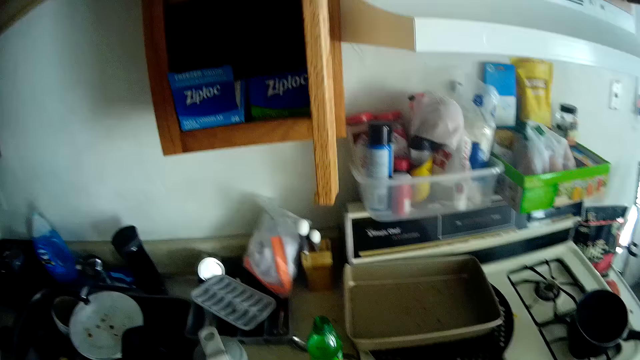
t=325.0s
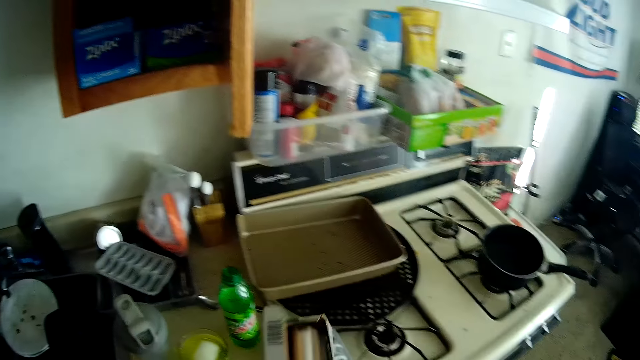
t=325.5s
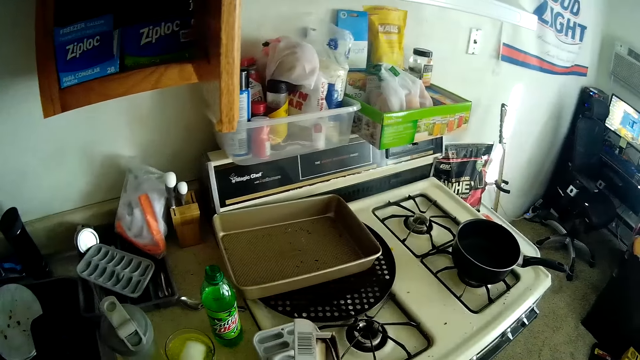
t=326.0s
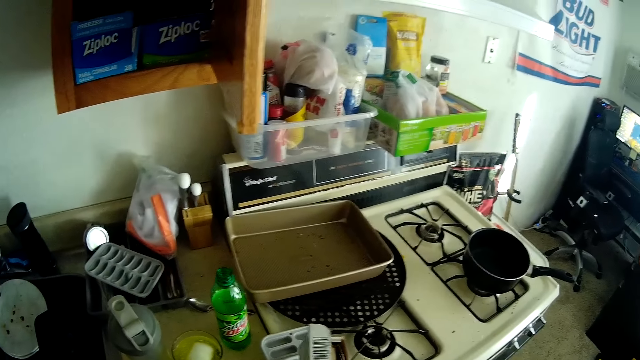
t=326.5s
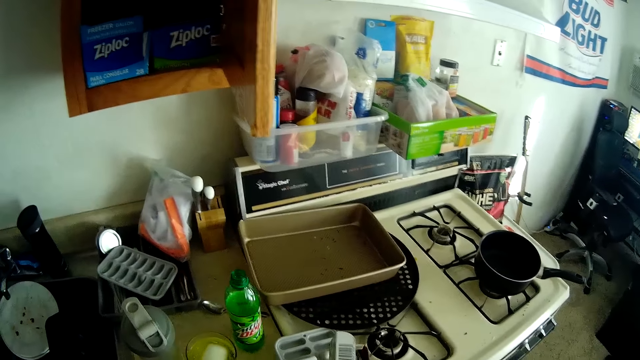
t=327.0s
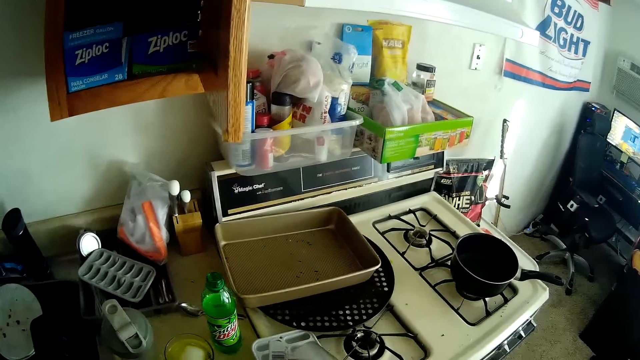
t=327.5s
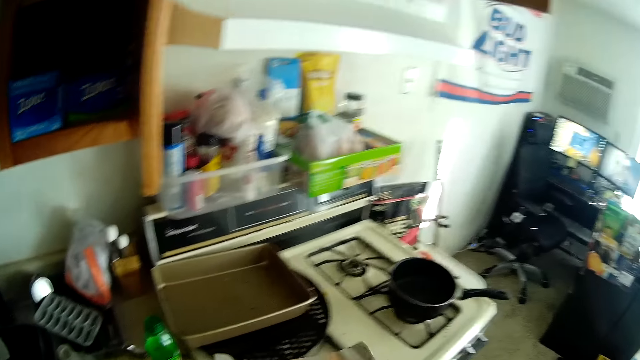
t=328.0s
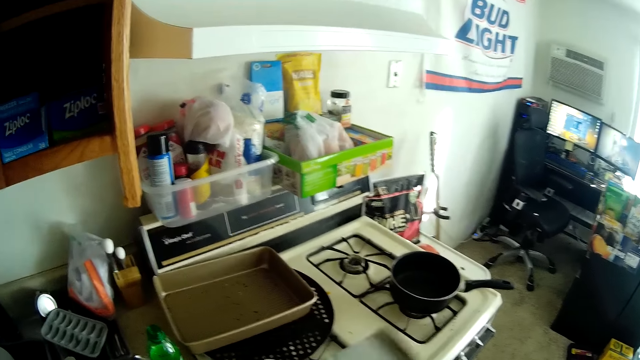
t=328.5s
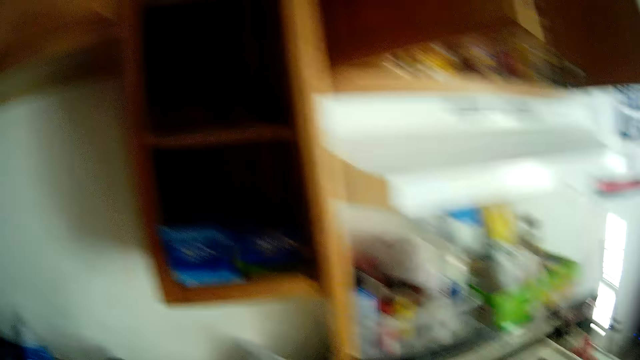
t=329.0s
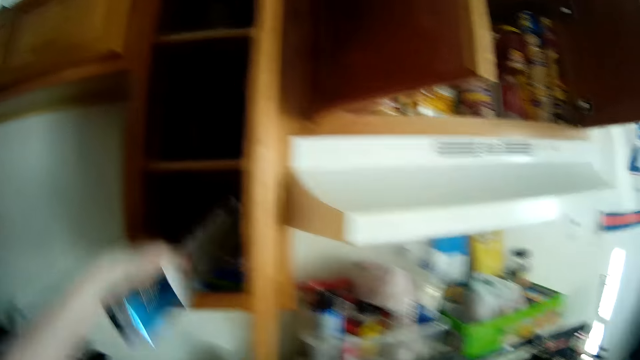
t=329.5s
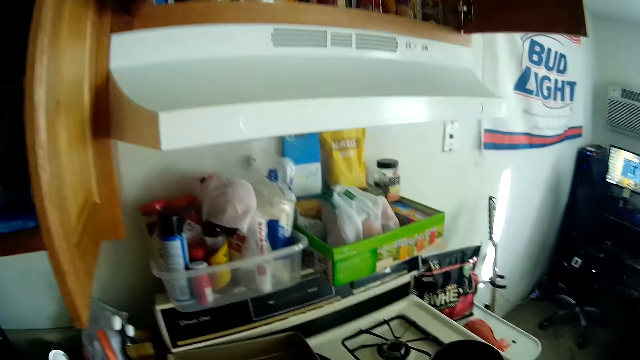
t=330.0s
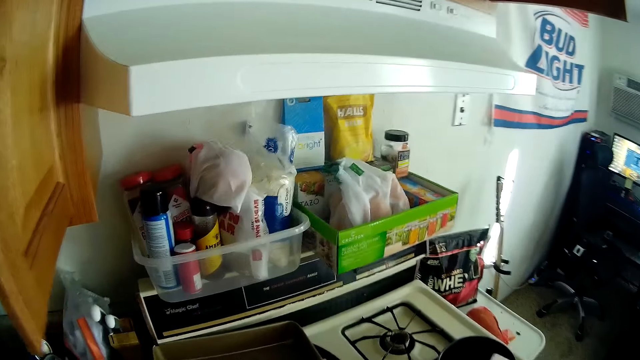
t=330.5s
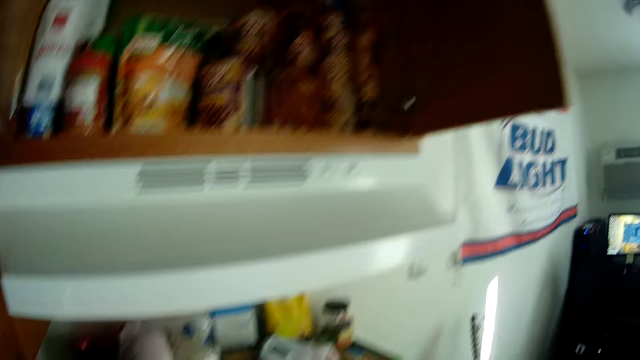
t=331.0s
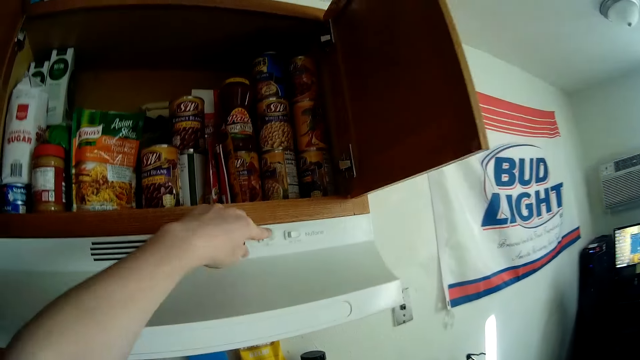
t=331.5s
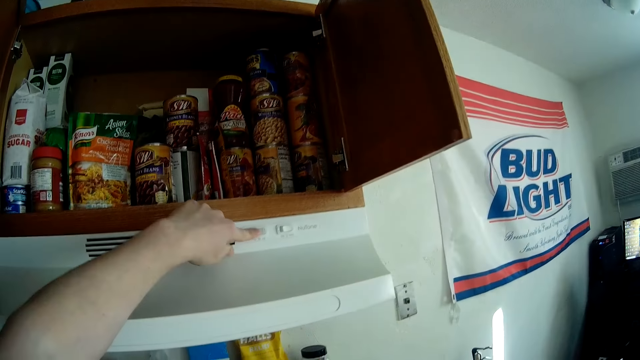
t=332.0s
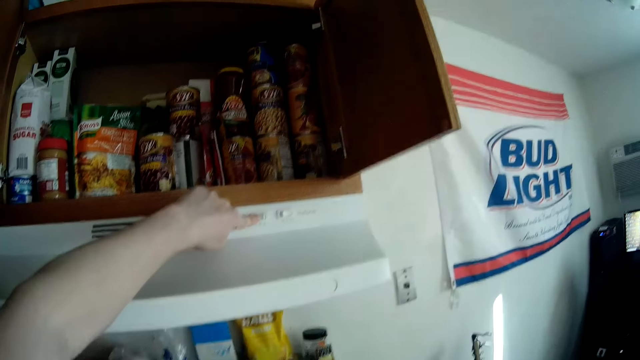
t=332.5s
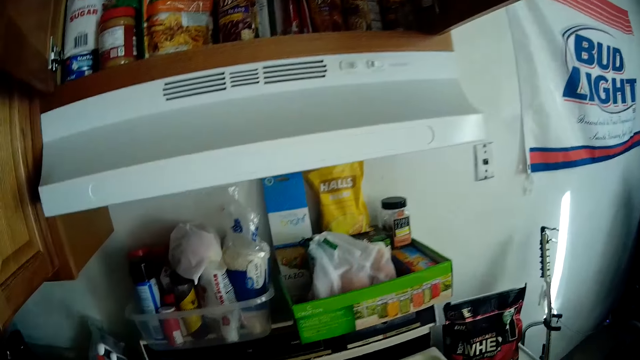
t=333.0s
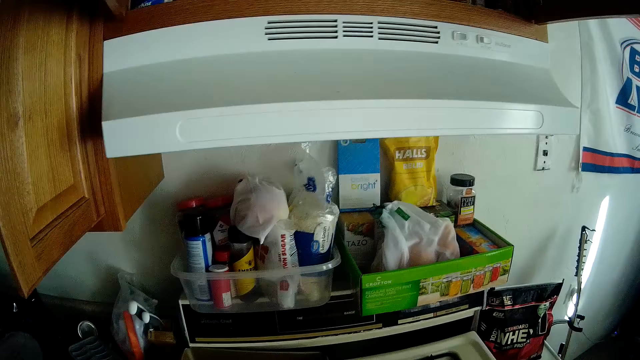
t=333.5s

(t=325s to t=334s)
The camera wearer pulls out some foil from the pack with his right hand. He puts the pack of foil in the cupboard. He puts on the cooker hood with his left hand.

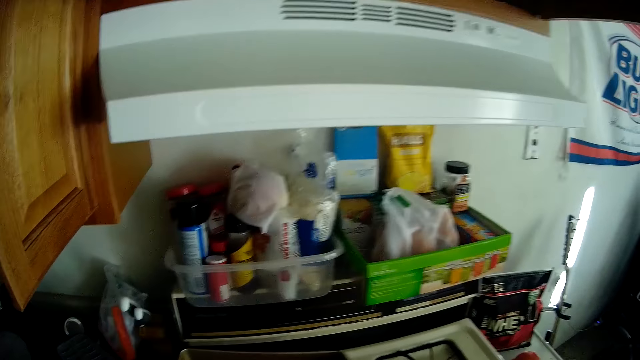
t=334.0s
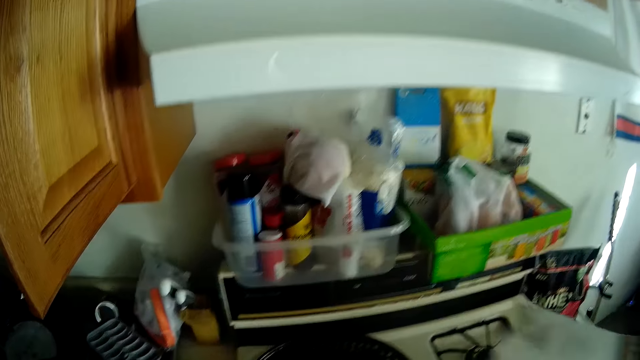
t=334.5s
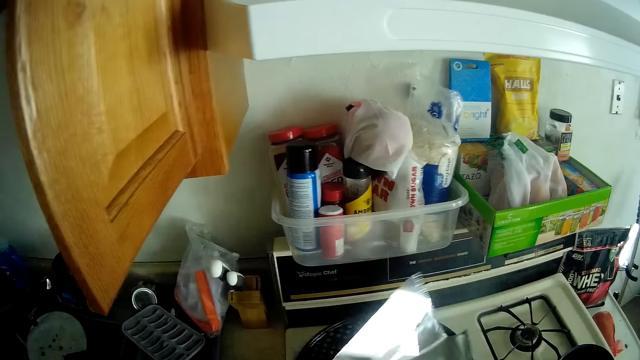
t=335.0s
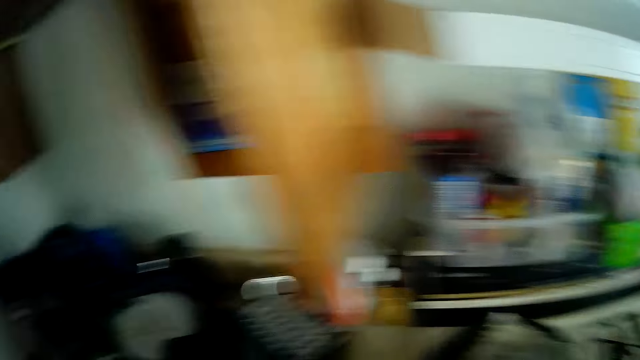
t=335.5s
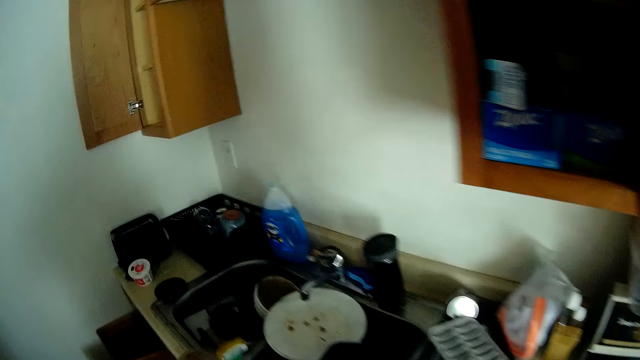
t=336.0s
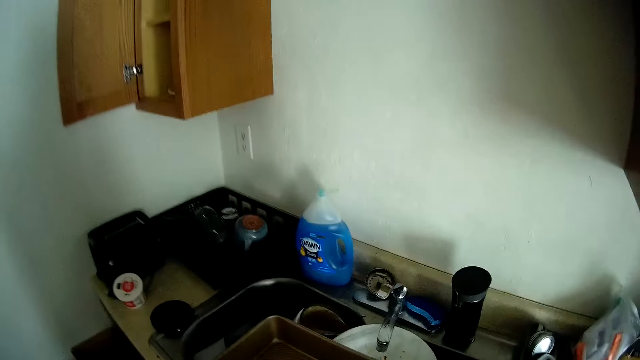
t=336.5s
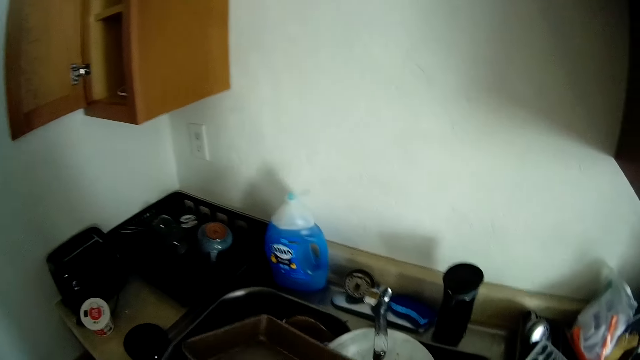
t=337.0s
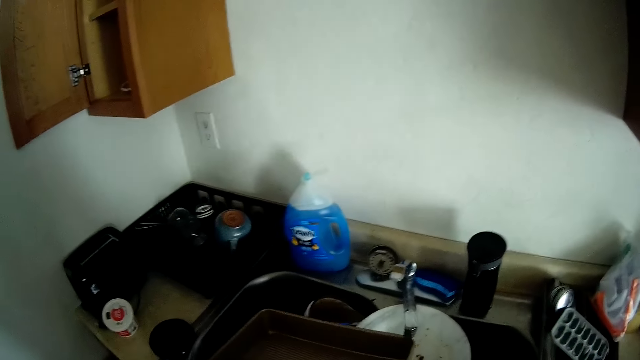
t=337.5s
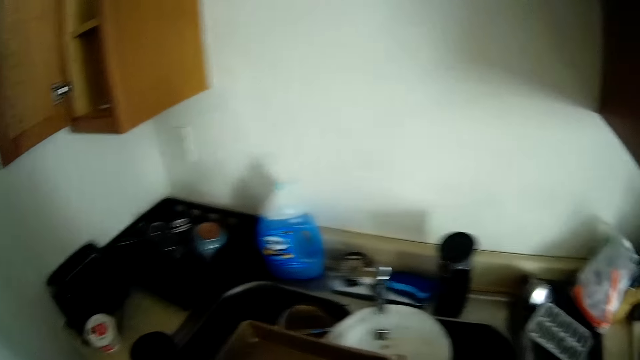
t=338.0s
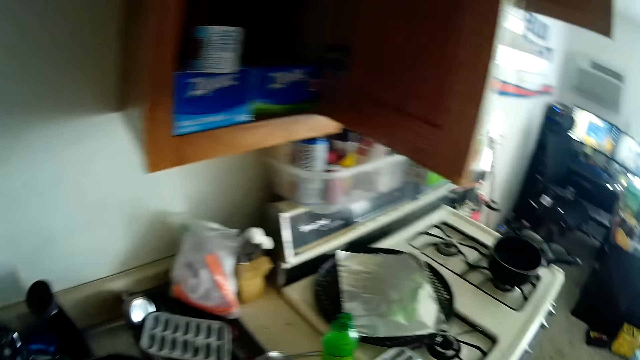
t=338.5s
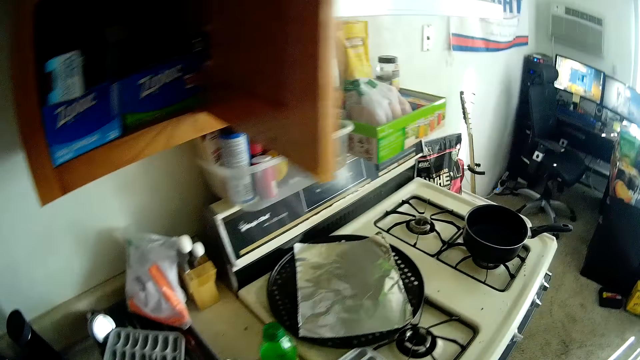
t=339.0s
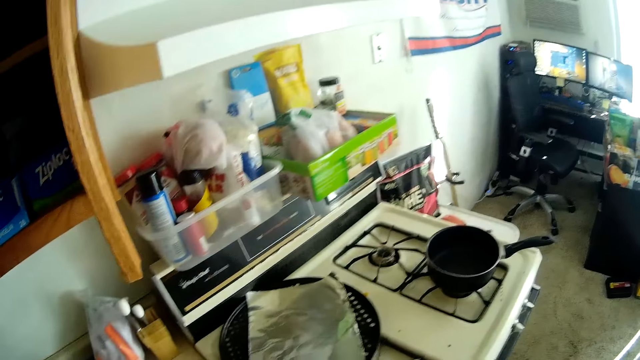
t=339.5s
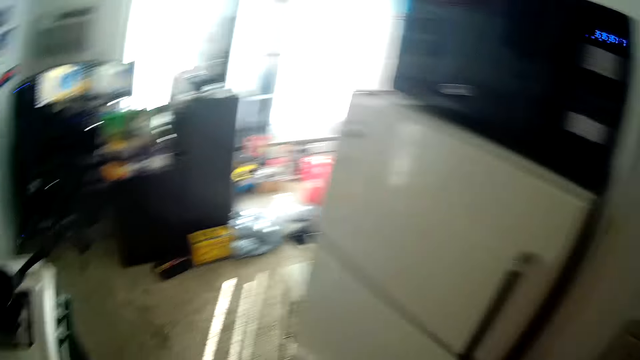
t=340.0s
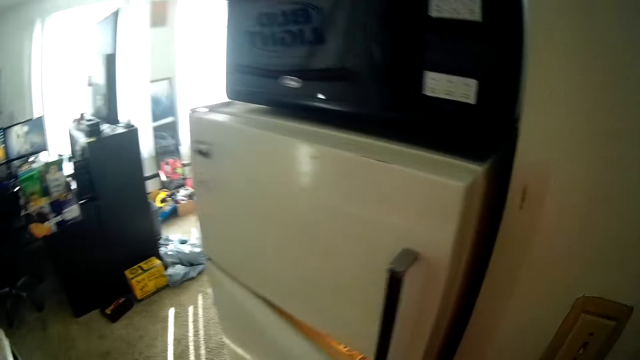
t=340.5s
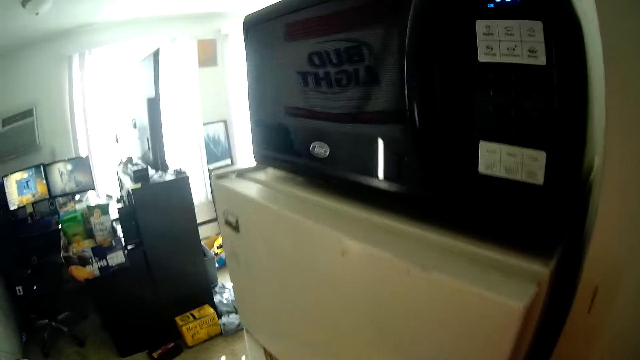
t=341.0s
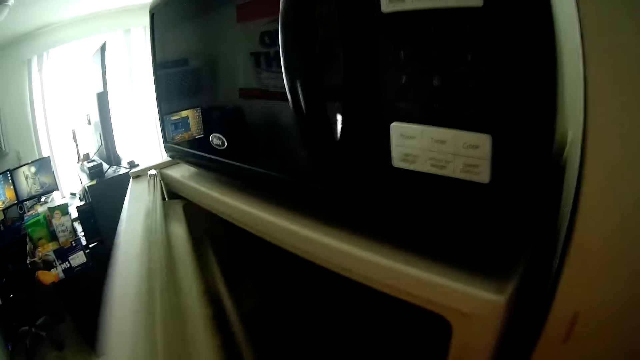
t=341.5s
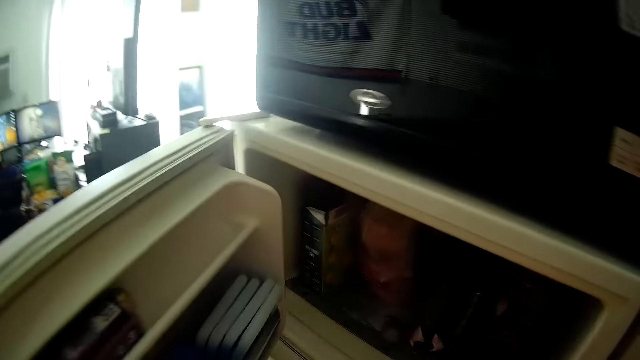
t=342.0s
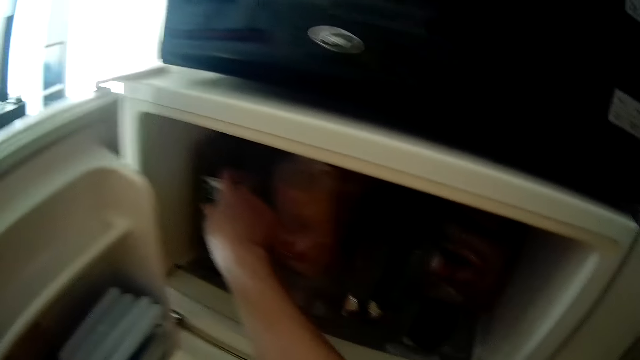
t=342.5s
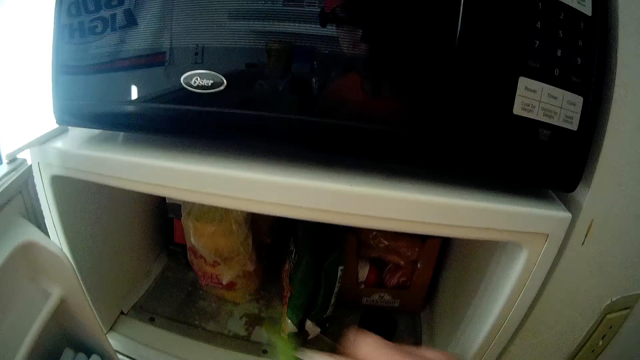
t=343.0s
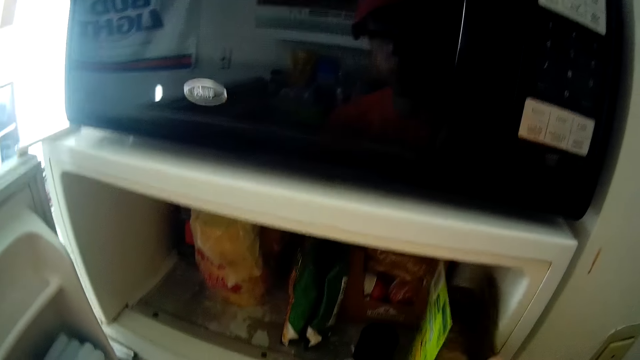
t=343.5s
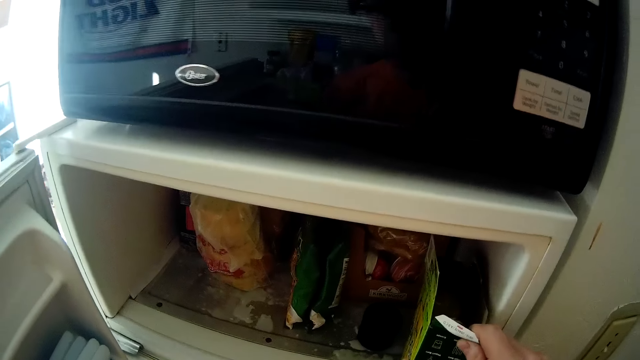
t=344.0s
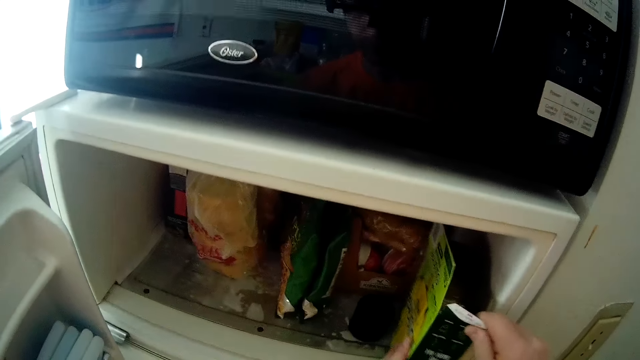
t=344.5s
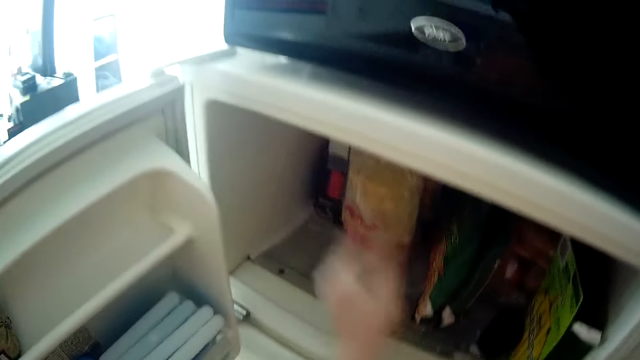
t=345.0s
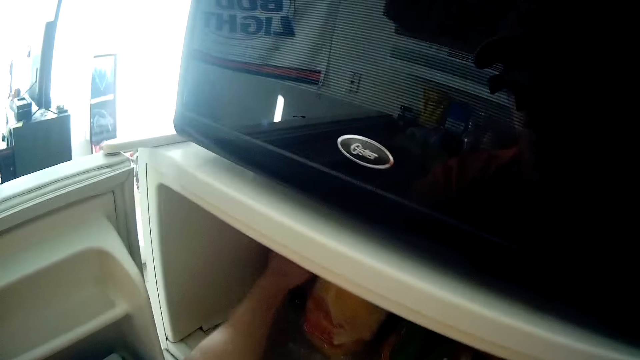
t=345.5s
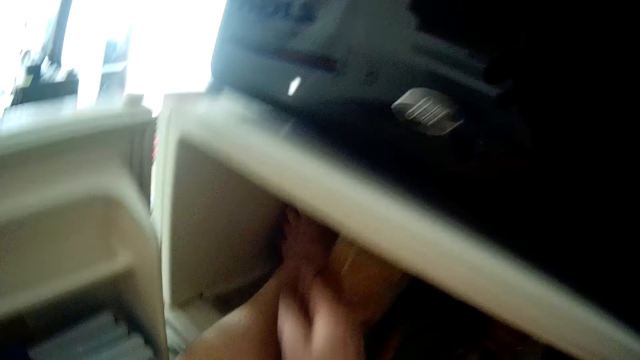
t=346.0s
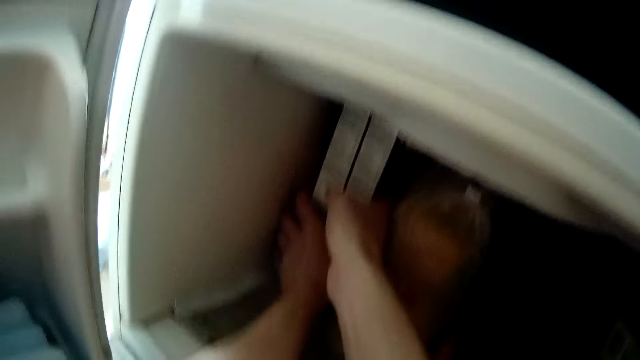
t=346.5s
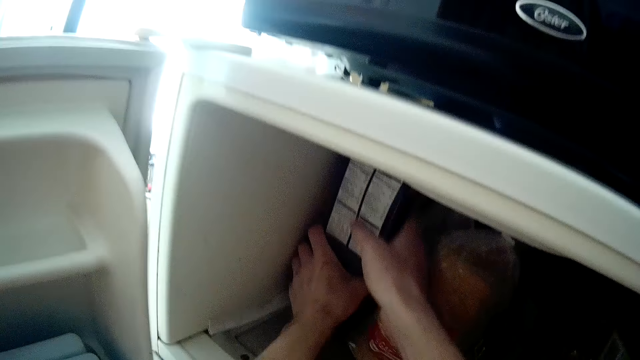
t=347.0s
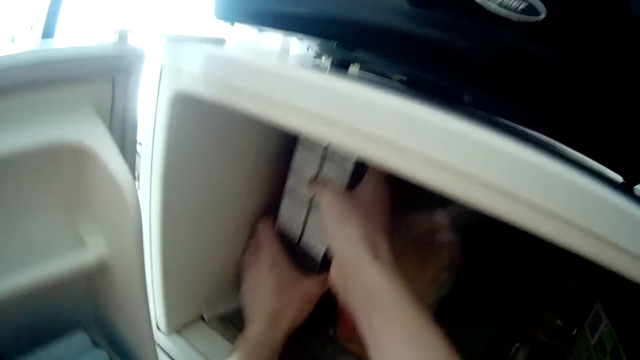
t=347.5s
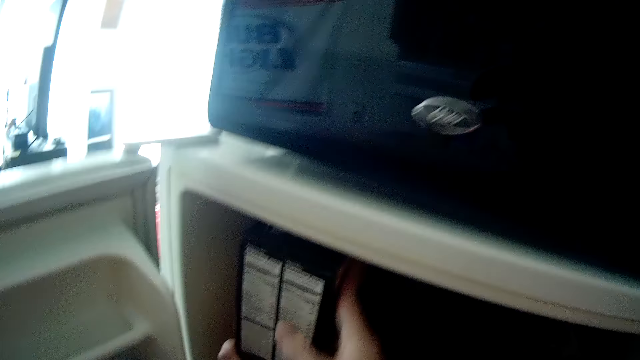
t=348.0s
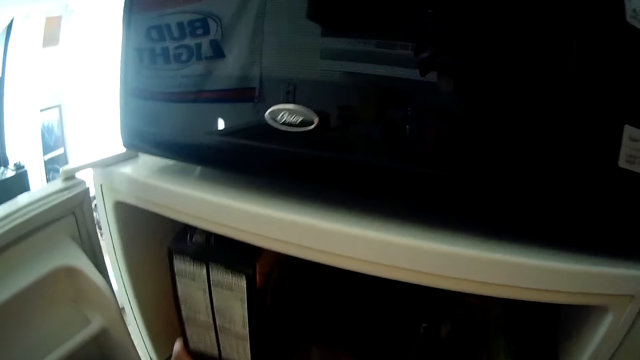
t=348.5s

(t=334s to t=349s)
The camera wearer drops the foil on a pan. He looks around. He drops another pan in a sink. He looks around. He opens a fridge. He opens a freezer. He moves a pack in the freezer with his right hand. He picks something. He pulls out a carton of pizza.
